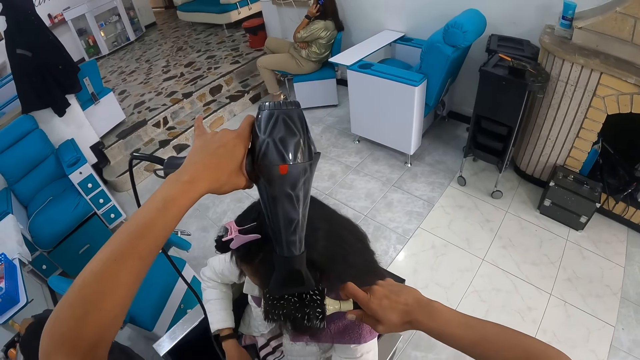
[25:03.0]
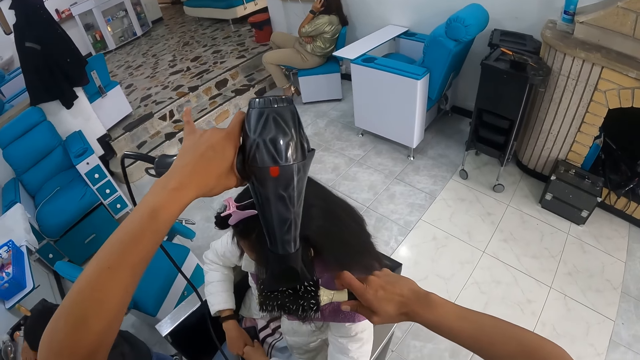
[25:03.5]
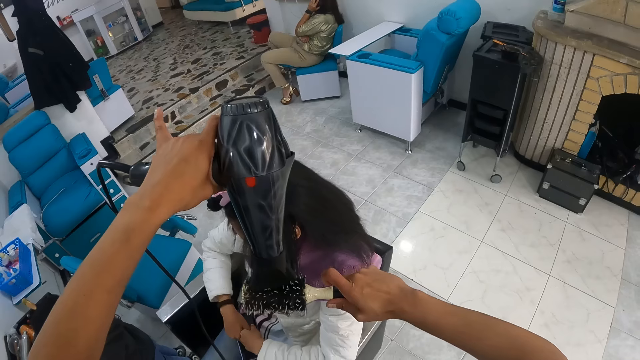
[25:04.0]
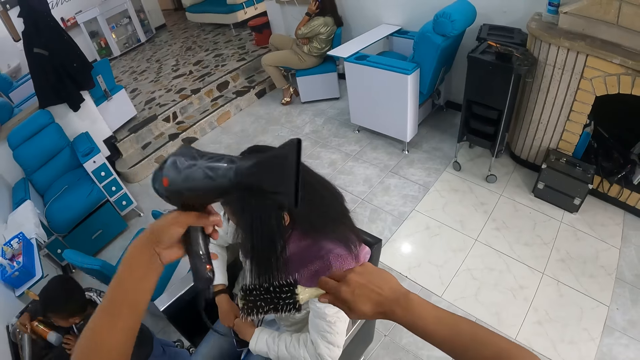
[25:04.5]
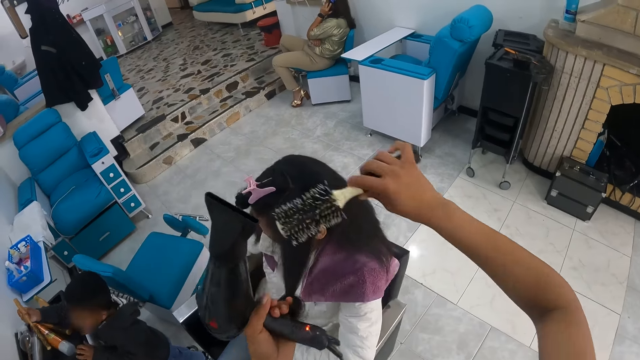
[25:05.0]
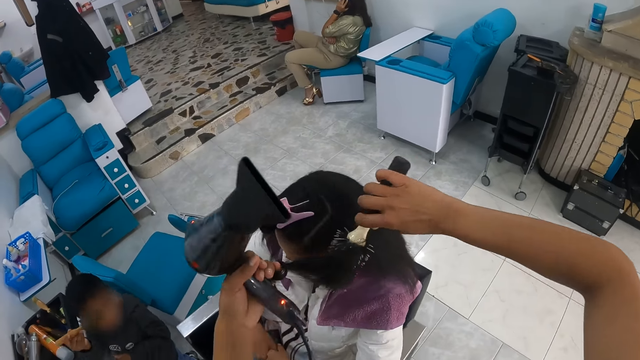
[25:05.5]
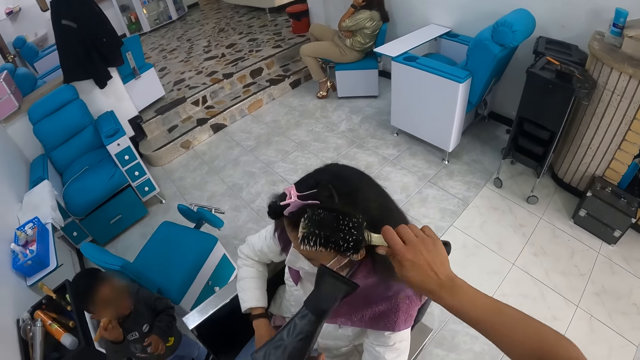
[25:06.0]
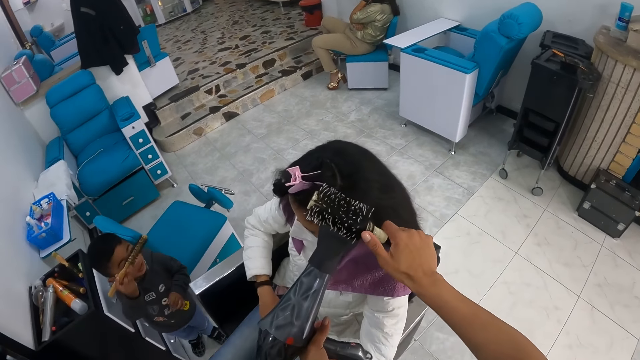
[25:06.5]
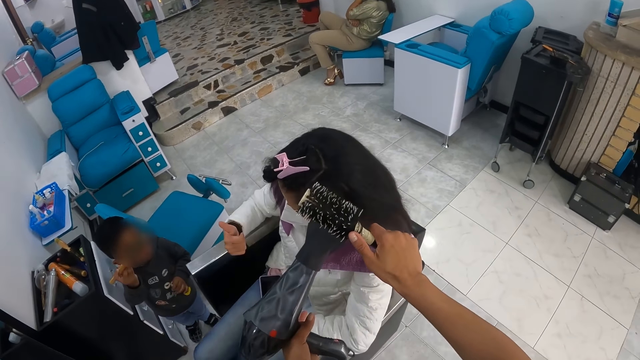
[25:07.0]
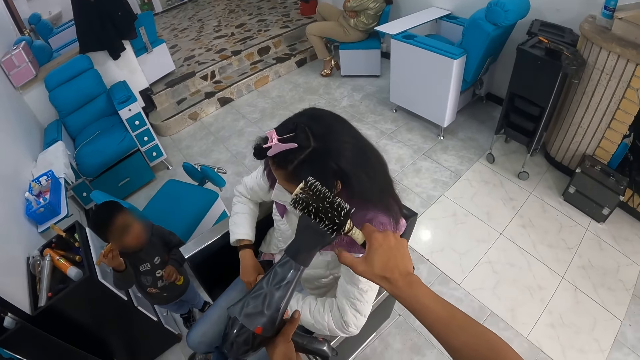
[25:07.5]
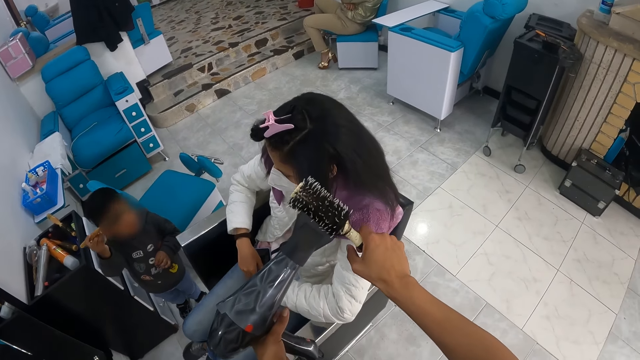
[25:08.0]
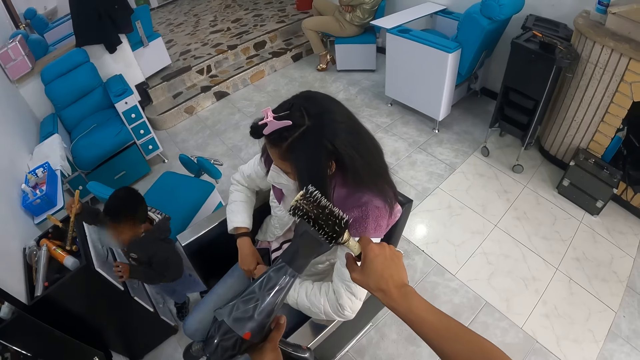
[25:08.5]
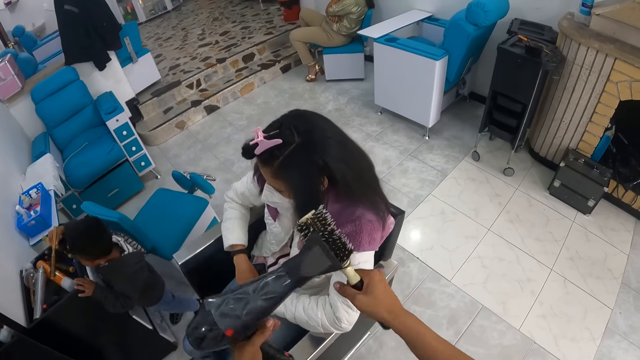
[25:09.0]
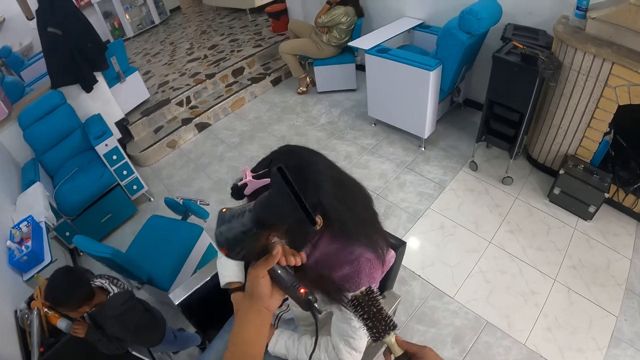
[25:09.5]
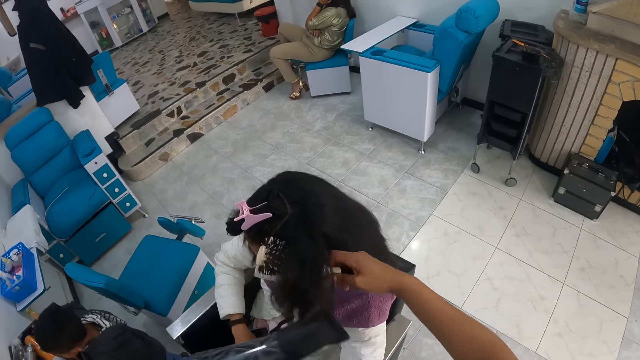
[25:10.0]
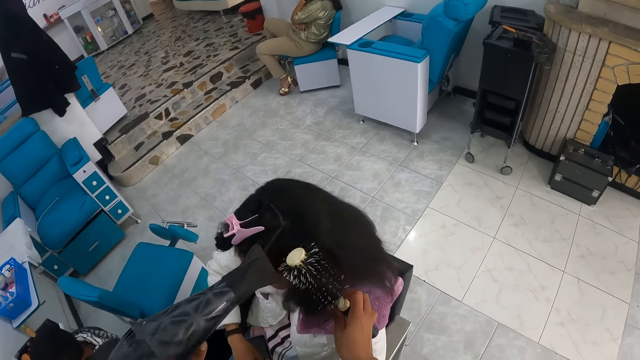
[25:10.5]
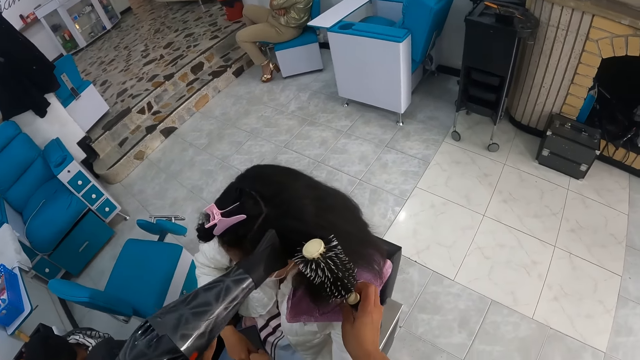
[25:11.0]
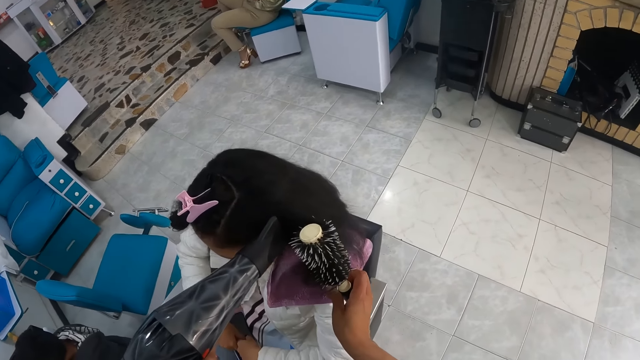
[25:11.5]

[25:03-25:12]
The boy drops the tube on the cabinet with his right hand. He picks up a brush from the cabinet with his right hand. The camera wearer holds the woman's hair with her left hand. The boy drops the brush on the cabinet with his right hand. The camera wearer holds the woman's hair with her left hand.

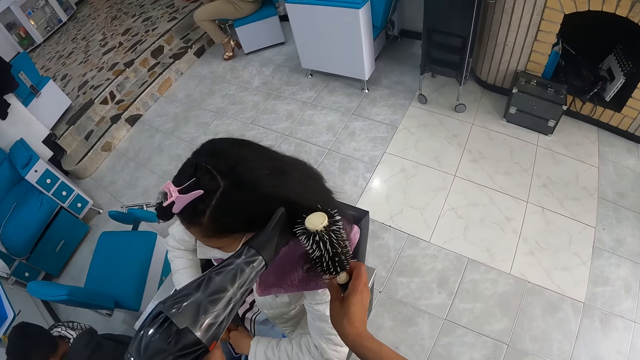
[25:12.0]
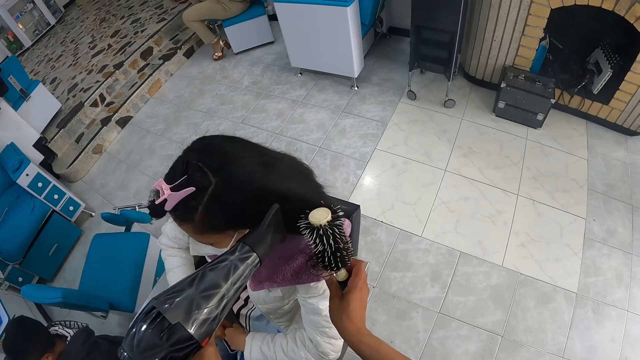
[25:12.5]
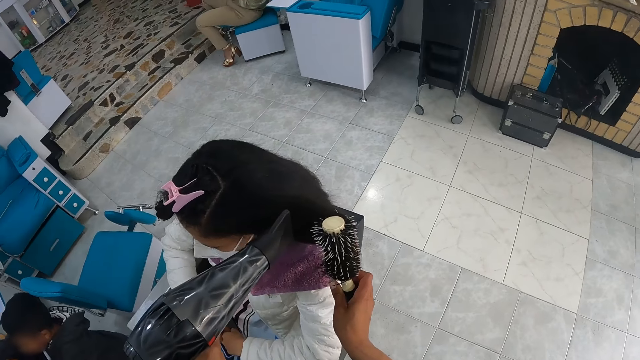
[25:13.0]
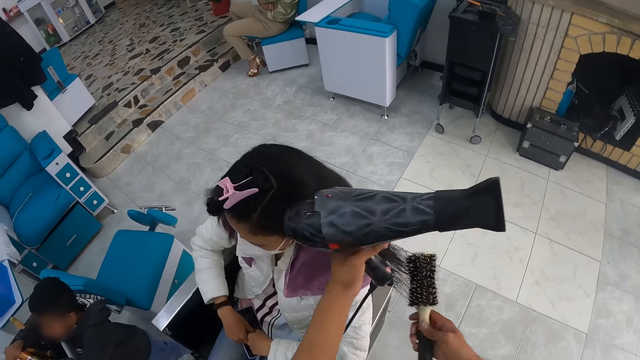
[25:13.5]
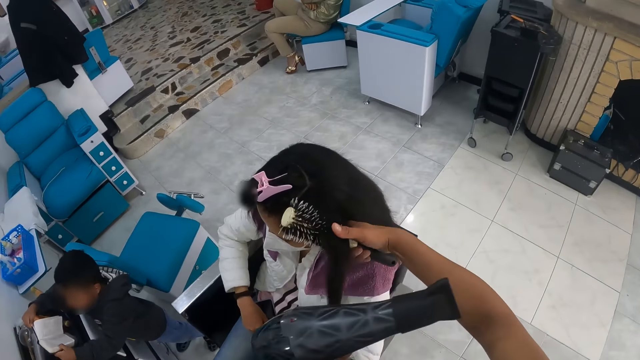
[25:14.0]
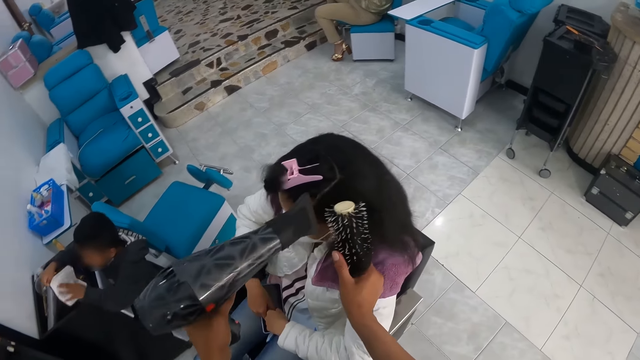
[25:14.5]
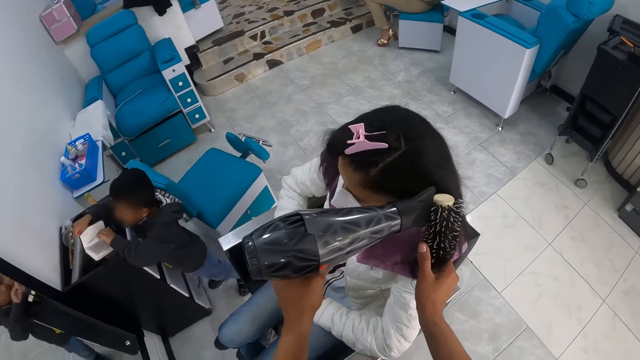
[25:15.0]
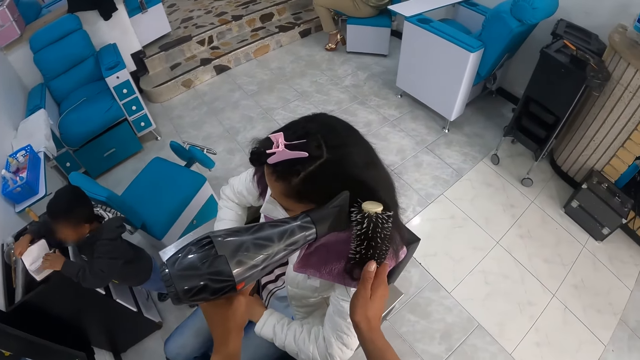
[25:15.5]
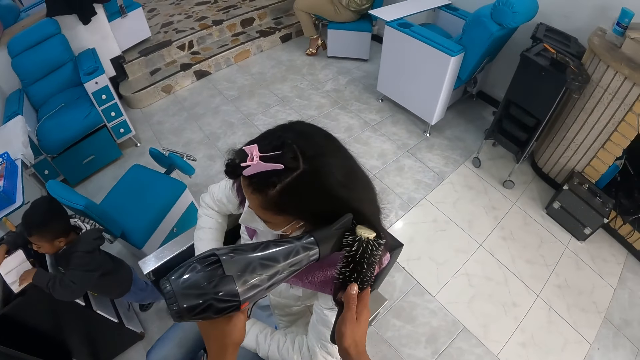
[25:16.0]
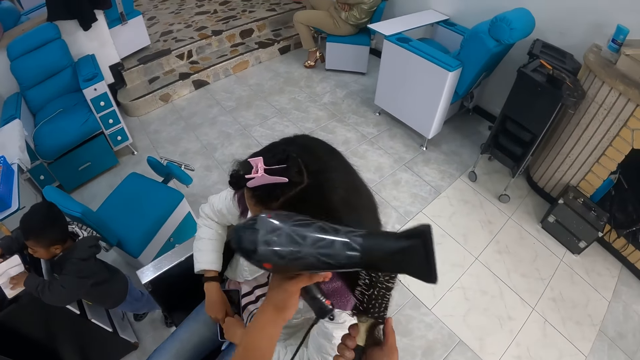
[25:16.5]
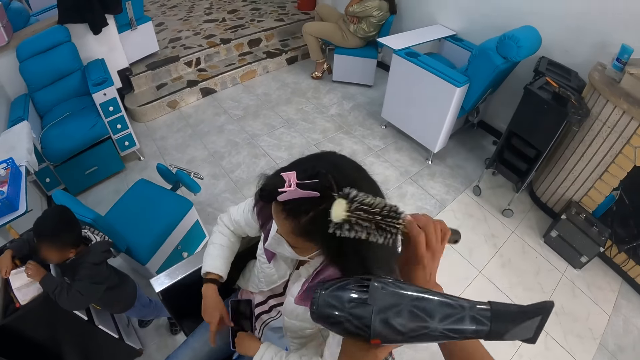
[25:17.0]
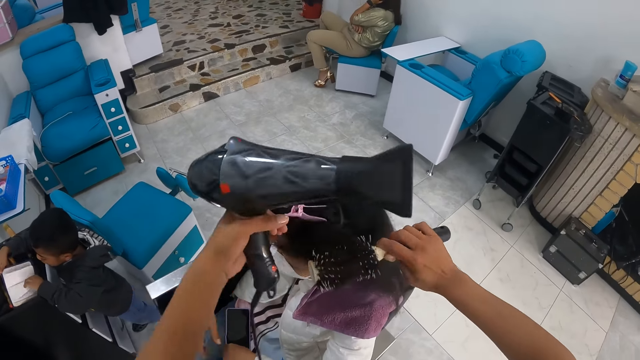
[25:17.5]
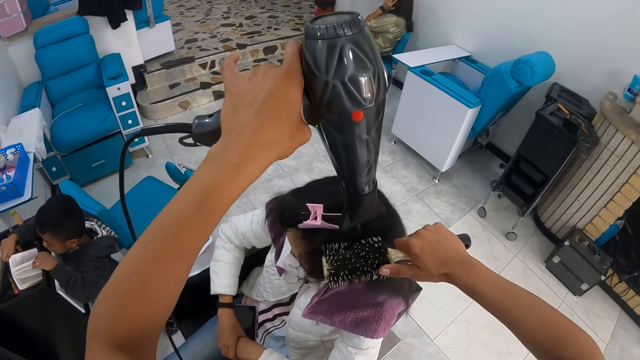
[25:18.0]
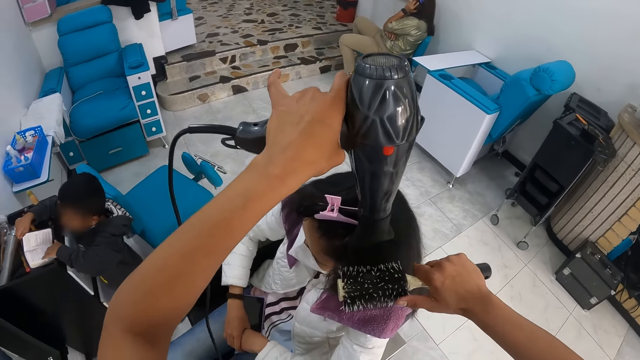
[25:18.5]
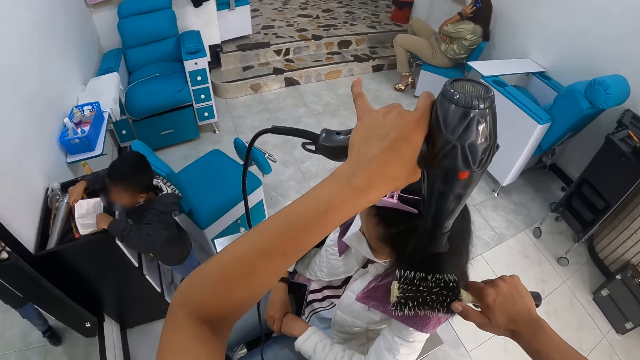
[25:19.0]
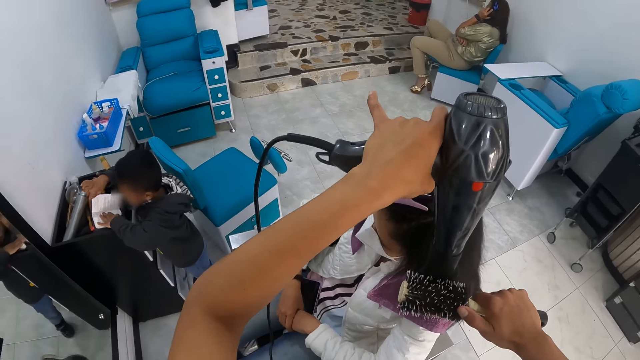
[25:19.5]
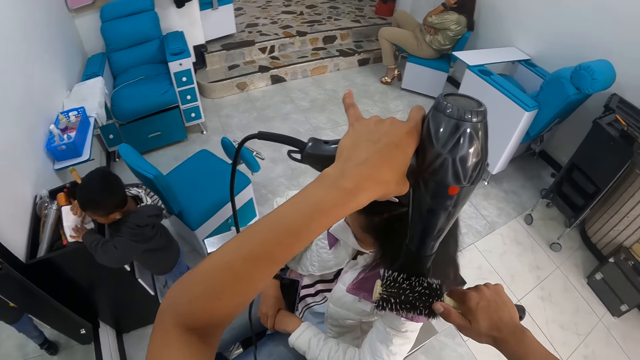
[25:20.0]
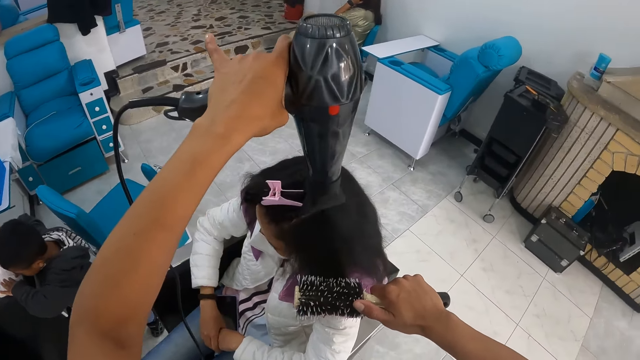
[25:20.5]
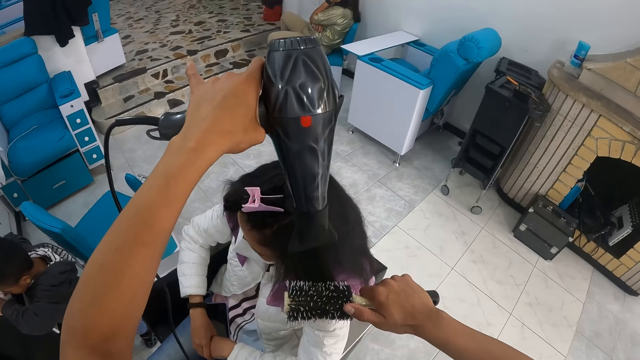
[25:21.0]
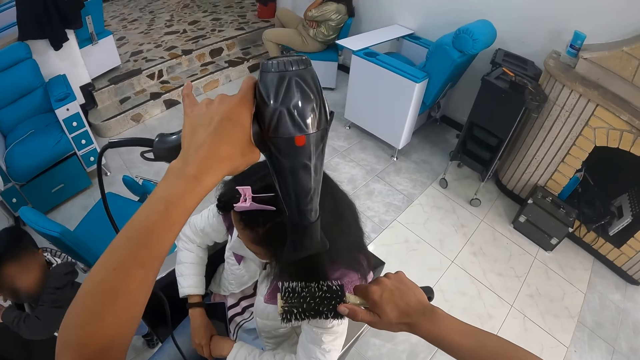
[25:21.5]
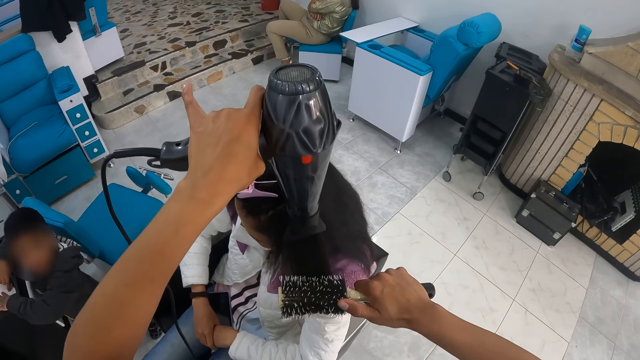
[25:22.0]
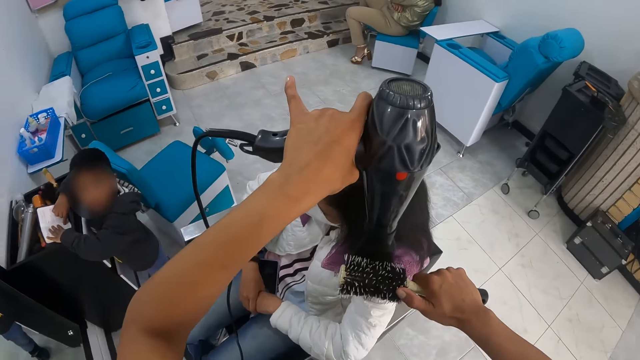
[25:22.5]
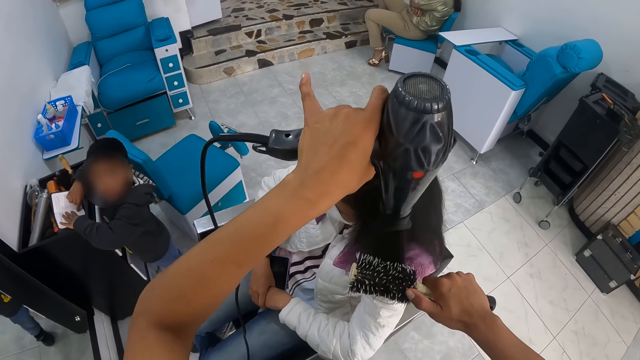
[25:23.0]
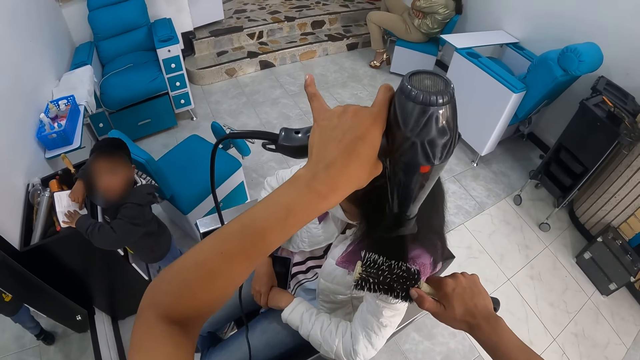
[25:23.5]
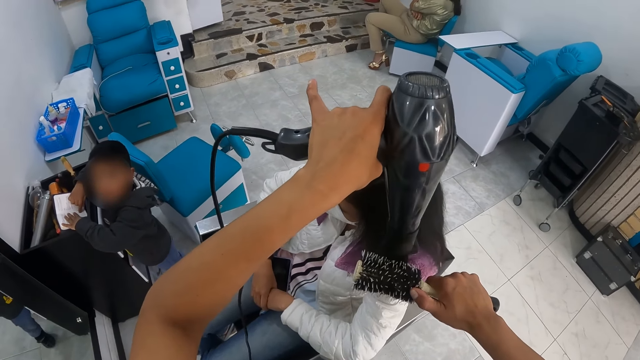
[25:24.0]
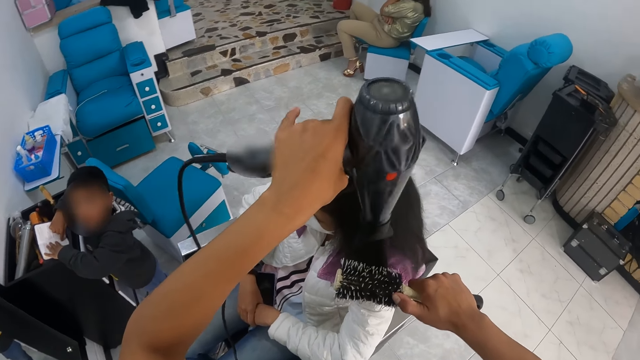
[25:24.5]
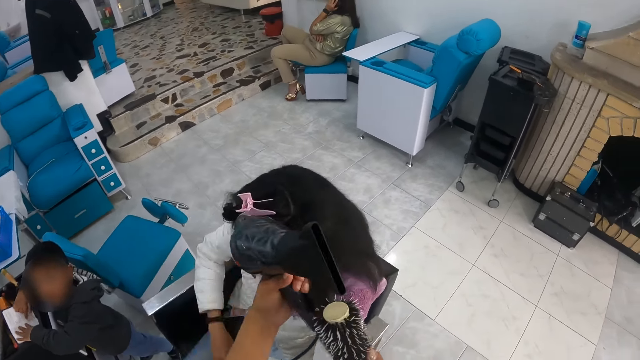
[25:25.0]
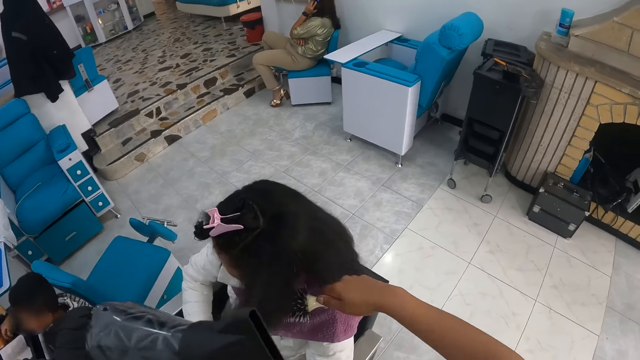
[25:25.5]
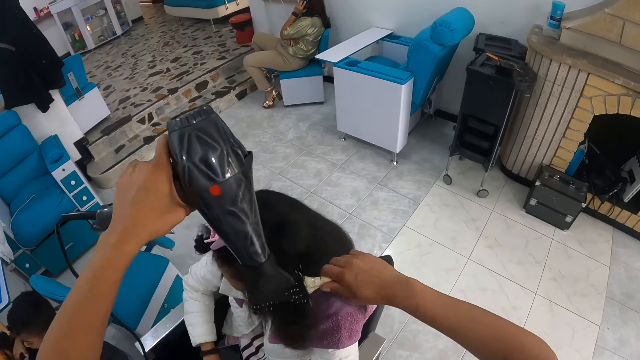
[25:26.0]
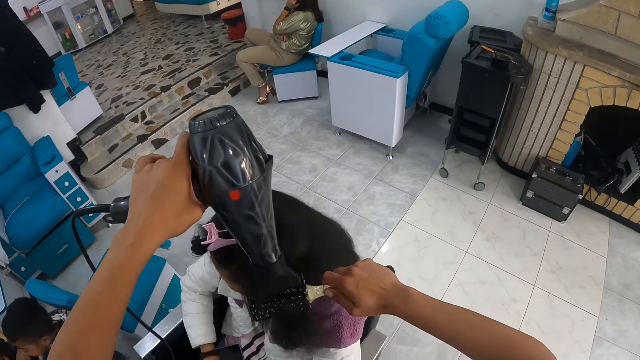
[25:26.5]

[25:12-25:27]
The camera wearer holds the woman's hair with her left hand. The boy holds a book with both hands and flips the pages of the book in his right hand with his left hand. The camera wearer holds the woman's hair with her left hand. She does it again.
